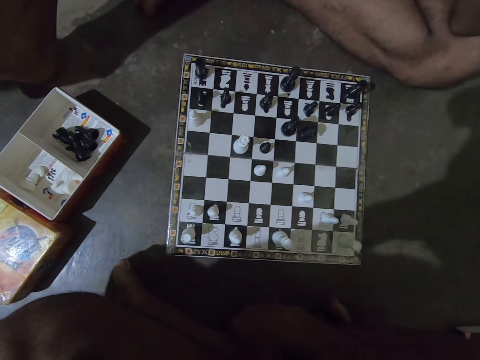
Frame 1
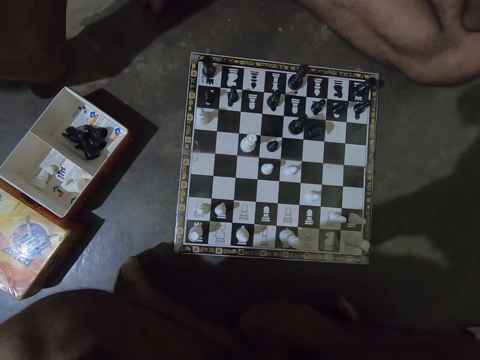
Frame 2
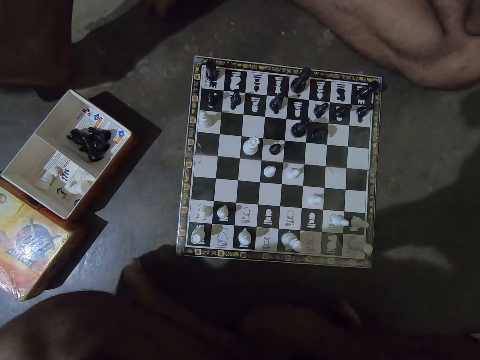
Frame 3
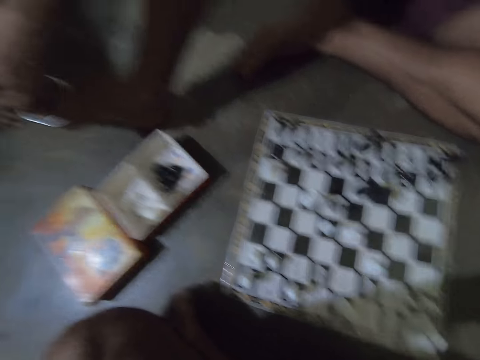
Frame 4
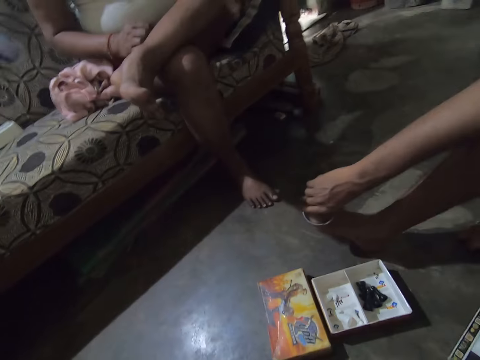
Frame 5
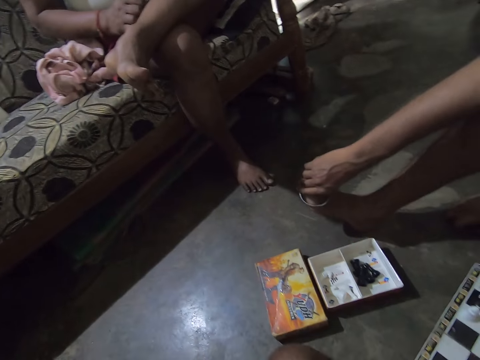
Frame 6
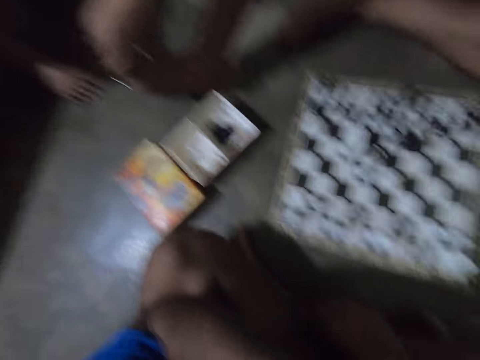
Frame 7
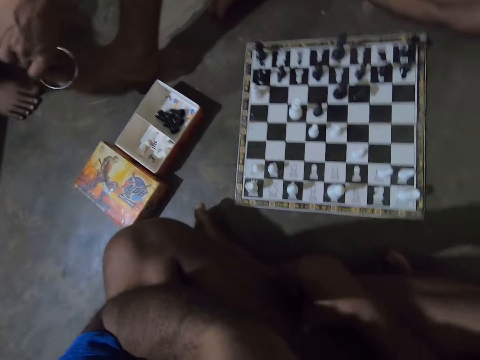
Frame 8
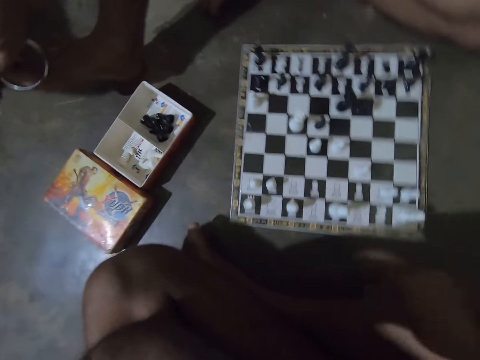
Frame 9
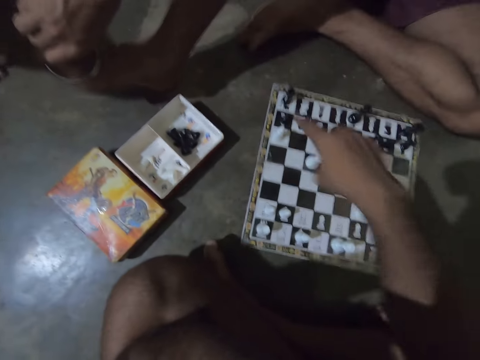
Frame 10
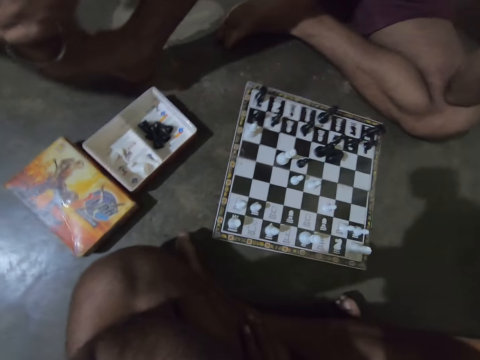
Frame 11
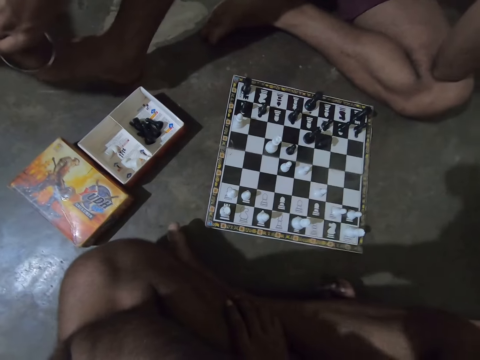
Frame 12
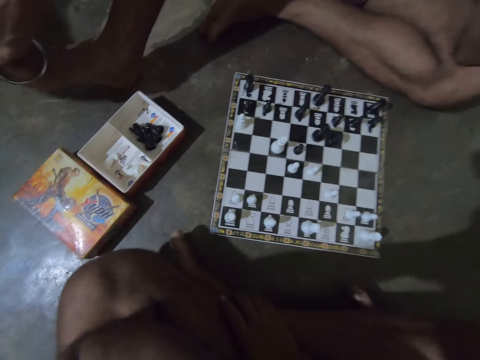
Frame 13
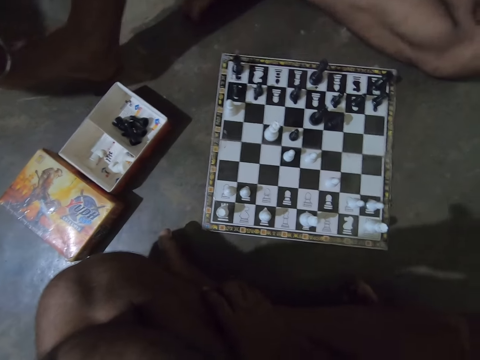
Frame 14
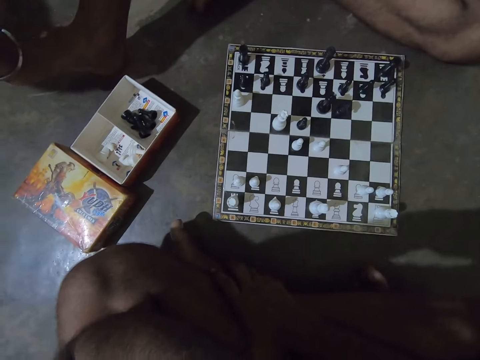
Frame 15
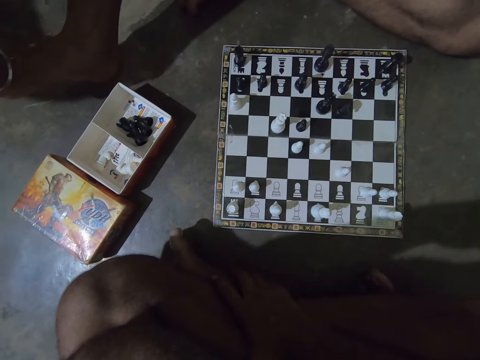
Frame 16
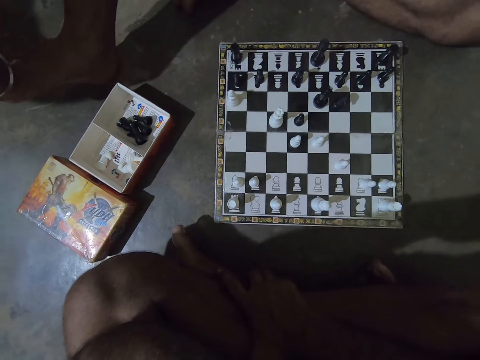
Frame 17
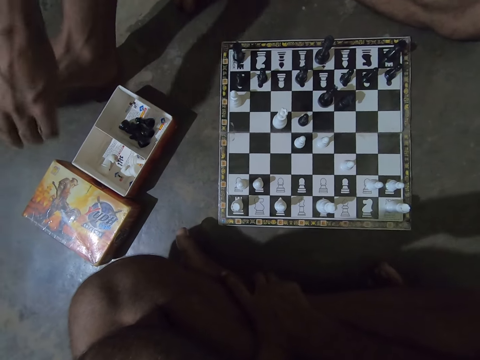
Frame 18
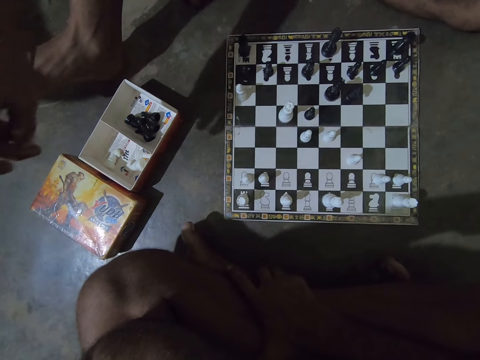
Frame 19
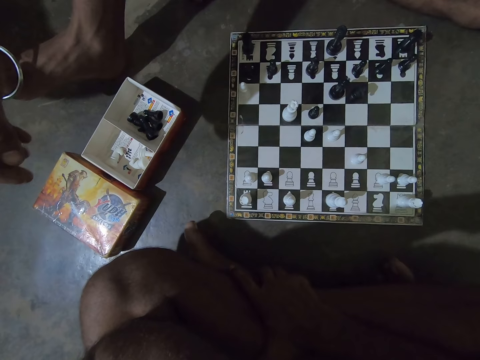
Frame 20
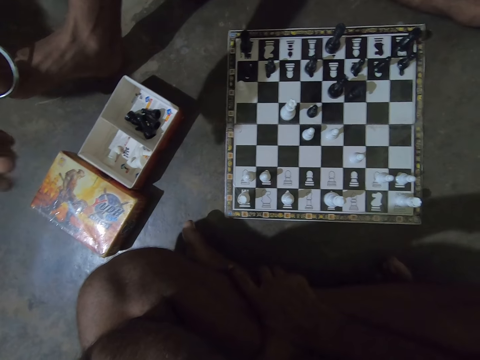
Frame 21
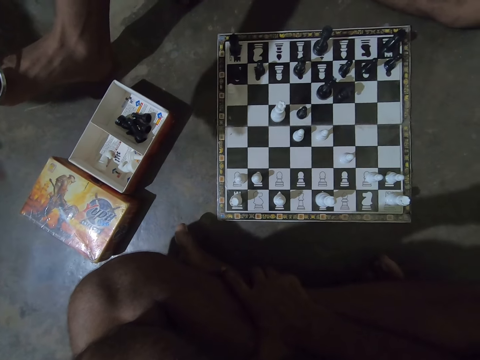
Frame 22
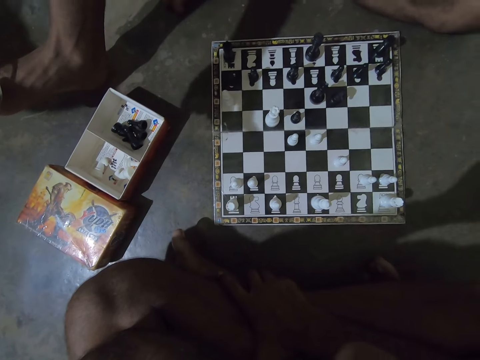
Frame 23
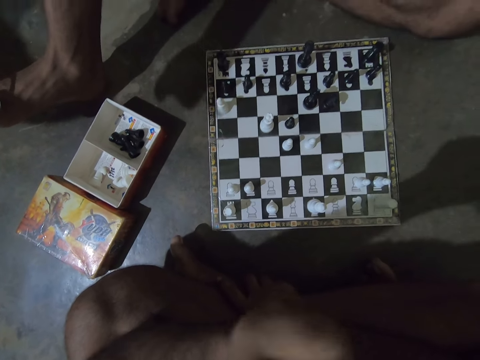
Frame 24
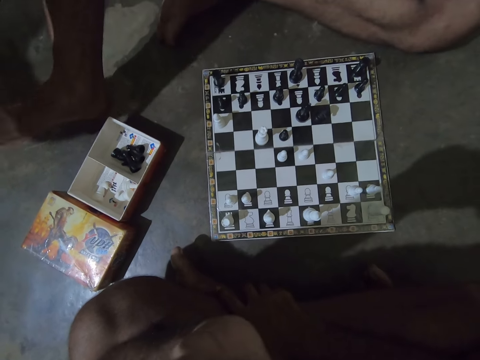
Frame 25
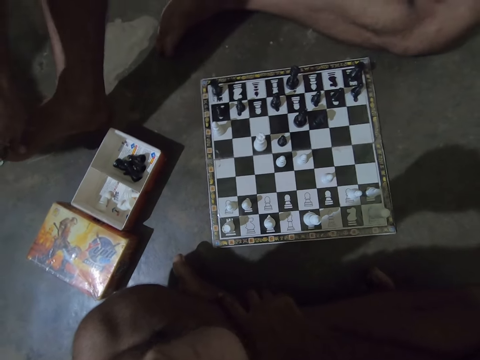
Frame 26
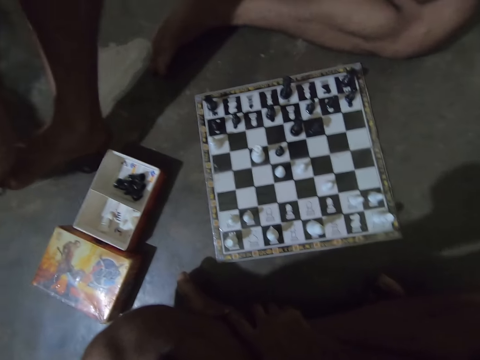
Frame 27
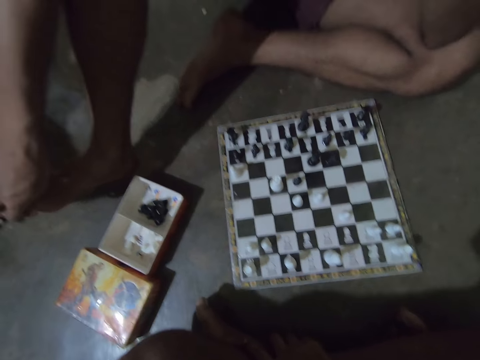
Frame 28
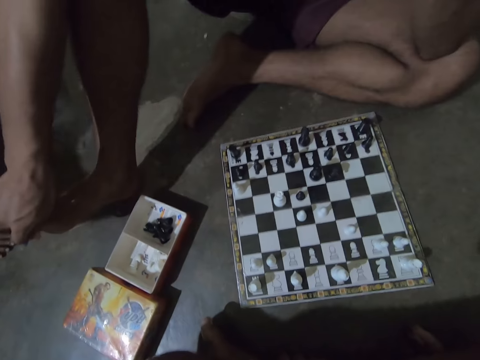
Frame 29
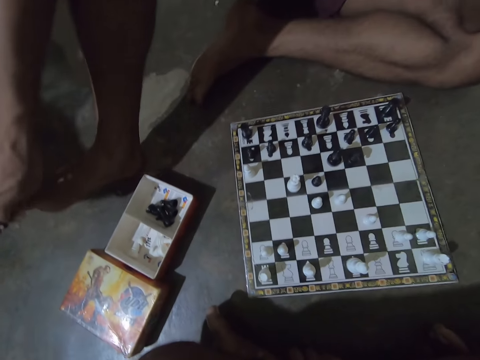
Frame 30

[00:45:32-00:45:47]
The camera wearer glances at a man. A person sits on the sofa next to the man. The camera wearer looks around. They make a hand gesture over the chess board. They look at the chessboard. Another man makes a hand gesture. The first man snaps his fingers. The other man places his right hand on his right foot.

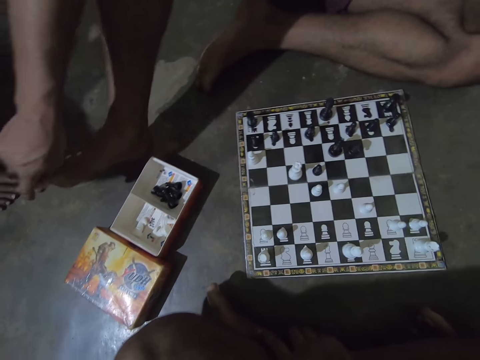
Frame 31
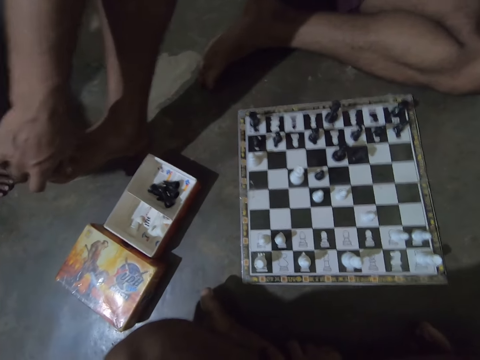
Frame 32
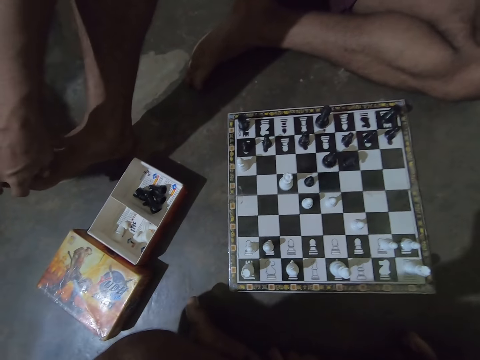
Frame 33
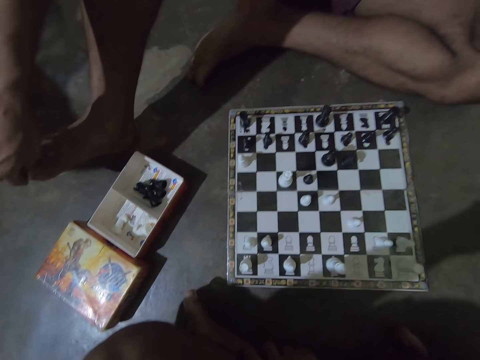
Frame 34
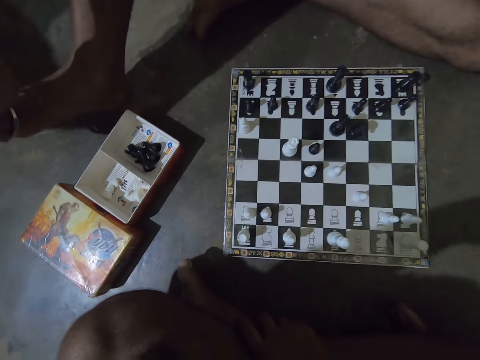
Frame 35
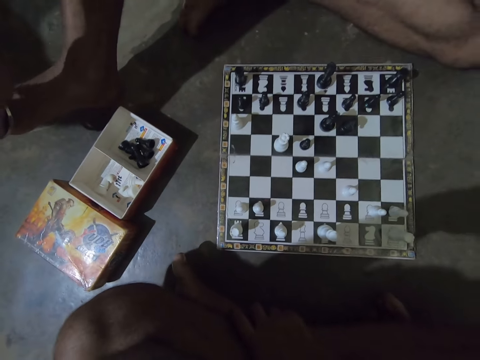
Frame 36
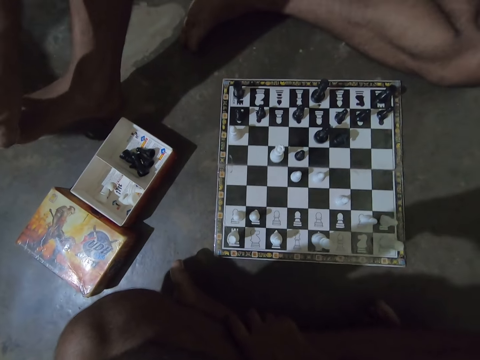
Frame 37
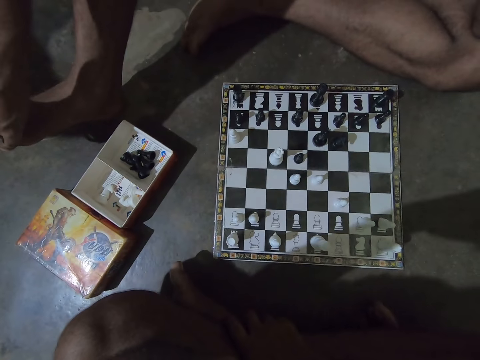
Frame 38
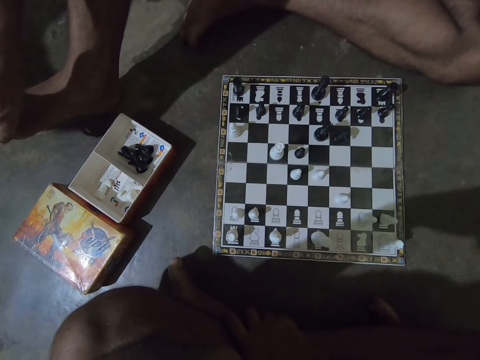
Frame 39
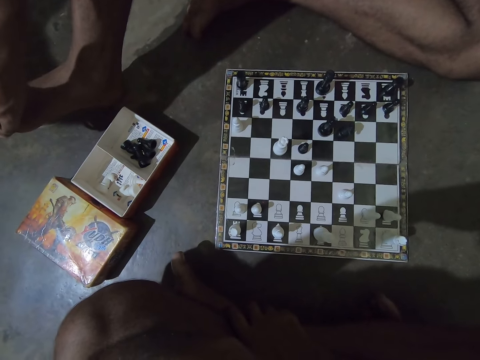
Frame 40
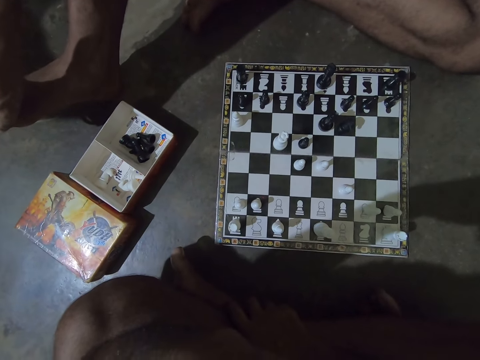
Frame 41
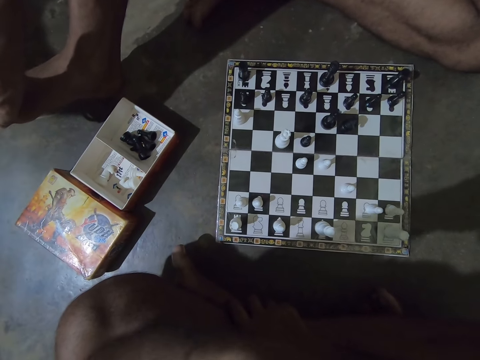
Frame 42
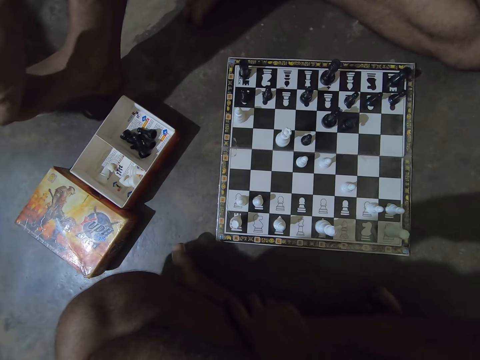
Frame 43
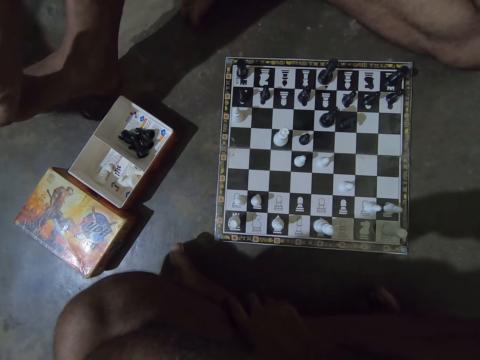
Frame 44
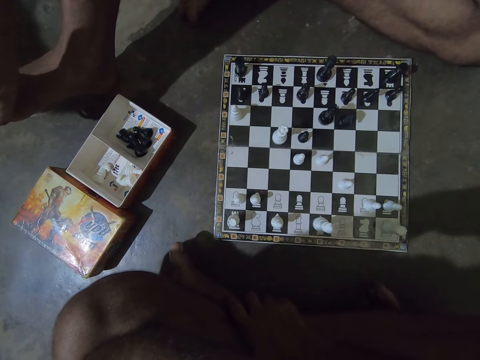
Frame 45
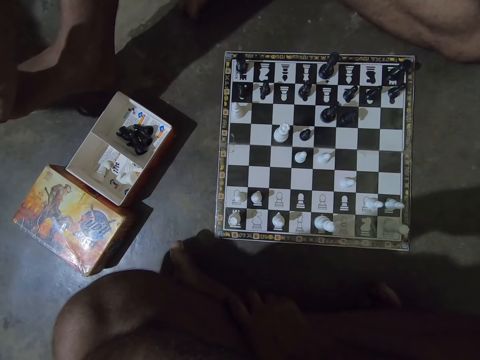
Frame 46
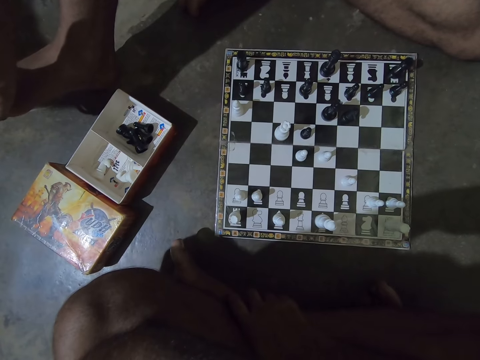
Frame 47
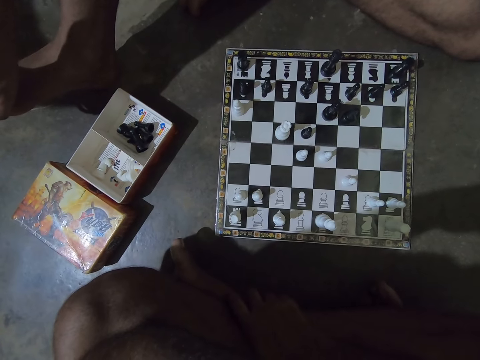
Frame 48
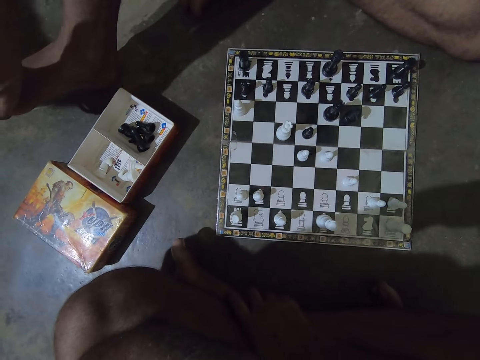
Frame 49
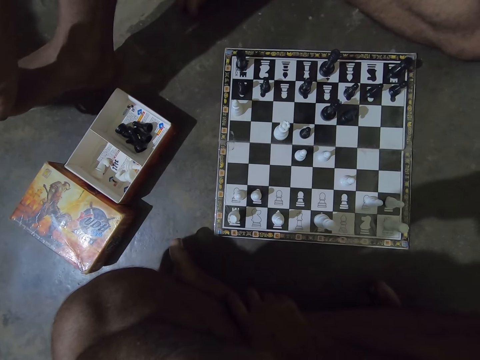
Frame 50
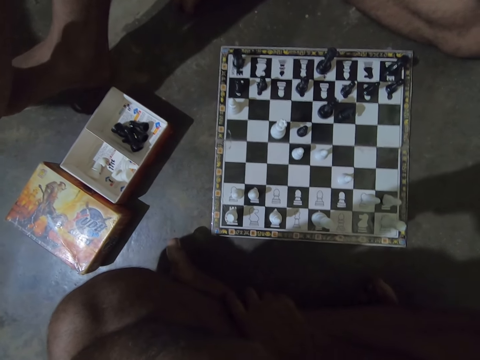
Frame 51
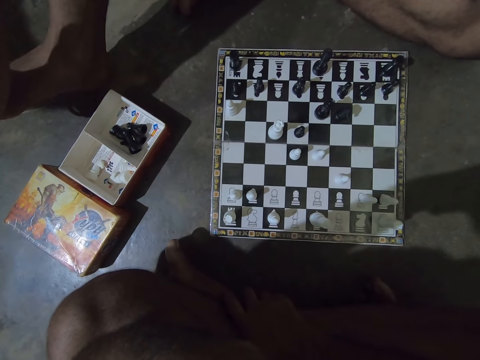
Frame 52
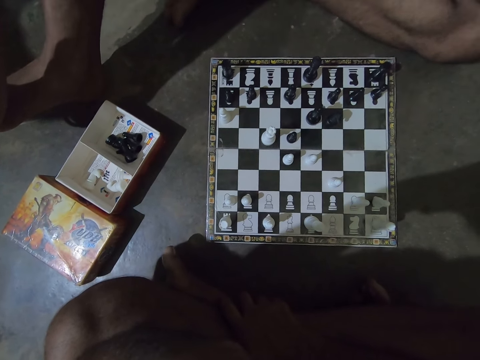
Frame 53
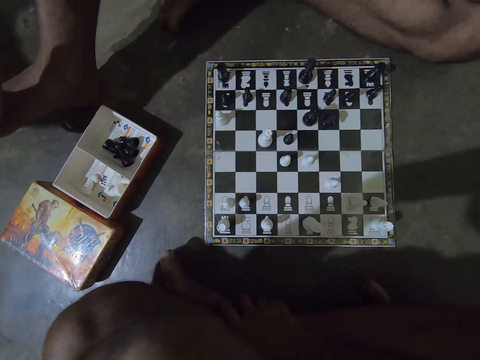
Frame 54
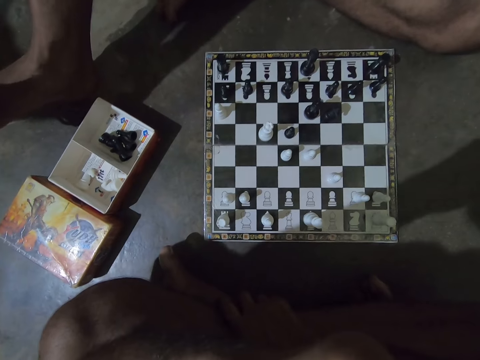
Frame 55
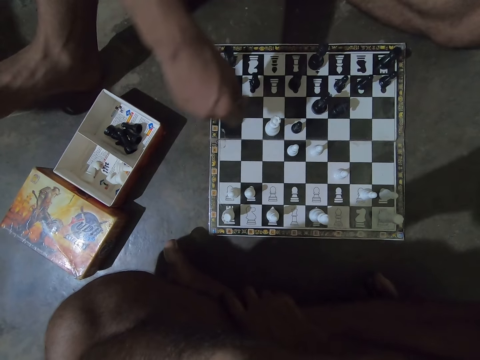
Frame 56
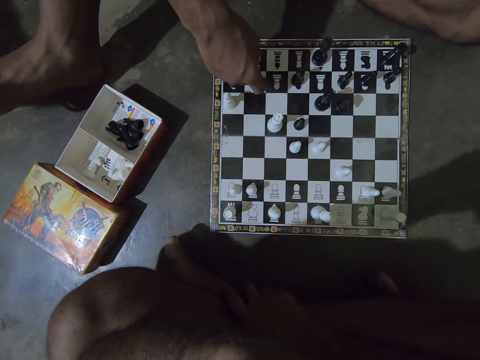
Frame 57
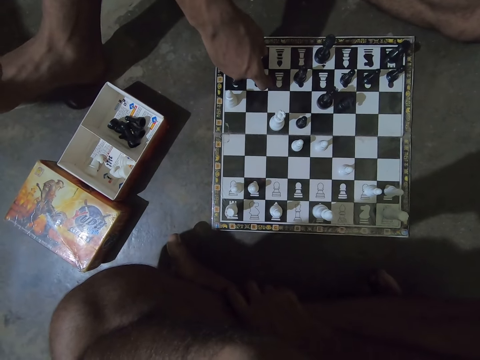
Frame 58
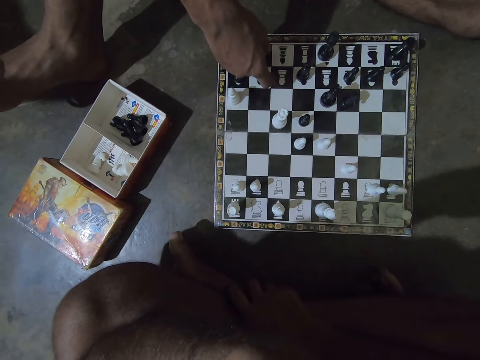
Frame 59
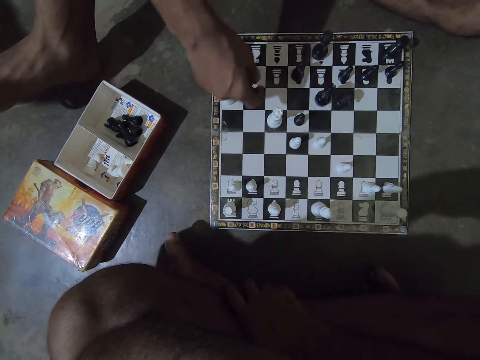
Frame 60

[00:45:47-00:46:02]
The camera wearer looks at the chessboard. A man picks up a black chess piece from the chess board.
